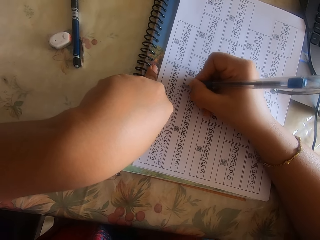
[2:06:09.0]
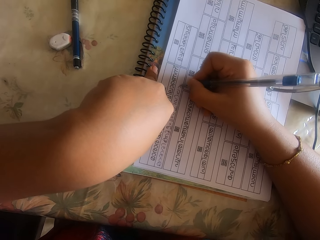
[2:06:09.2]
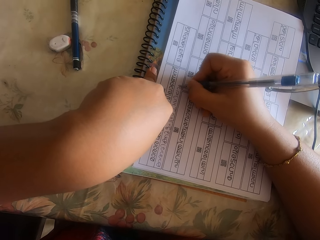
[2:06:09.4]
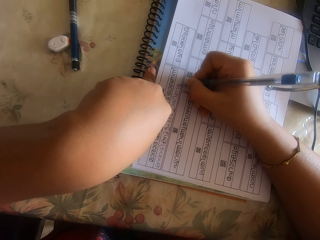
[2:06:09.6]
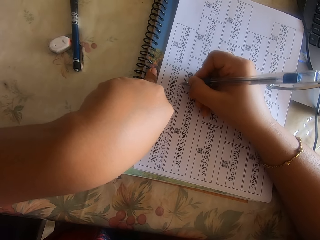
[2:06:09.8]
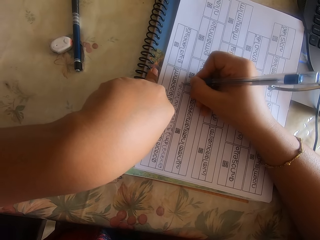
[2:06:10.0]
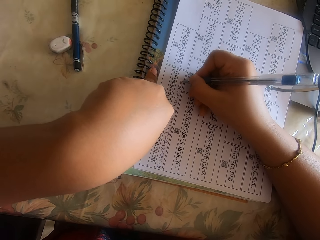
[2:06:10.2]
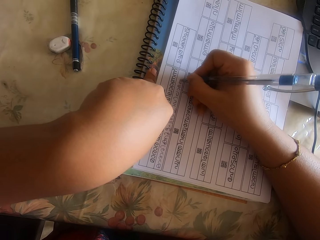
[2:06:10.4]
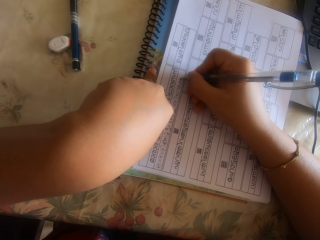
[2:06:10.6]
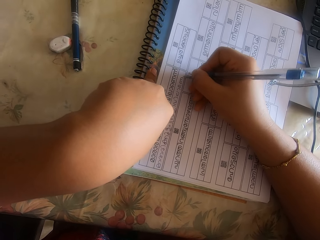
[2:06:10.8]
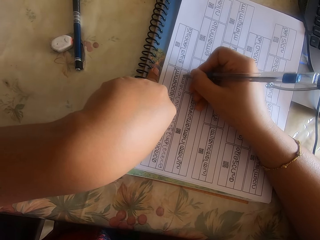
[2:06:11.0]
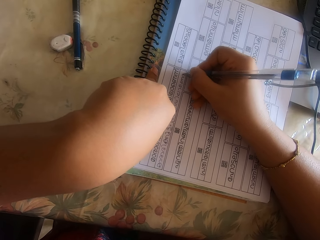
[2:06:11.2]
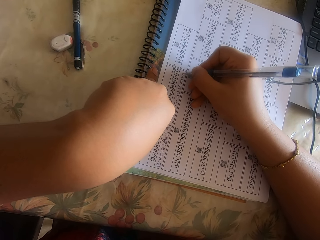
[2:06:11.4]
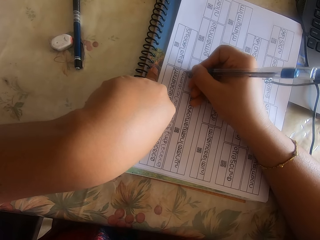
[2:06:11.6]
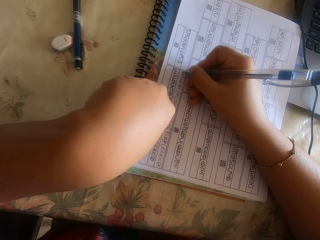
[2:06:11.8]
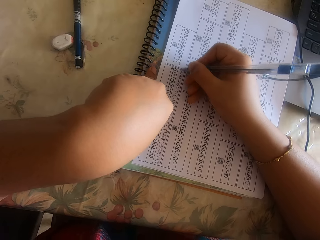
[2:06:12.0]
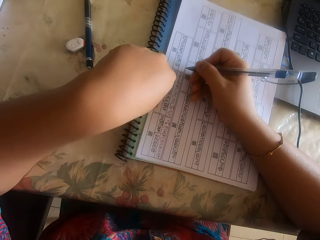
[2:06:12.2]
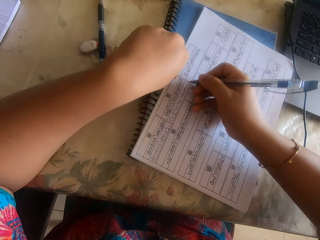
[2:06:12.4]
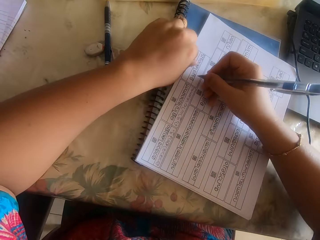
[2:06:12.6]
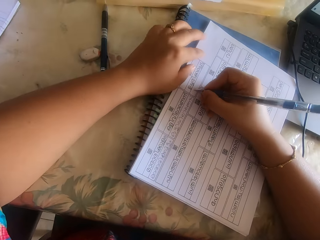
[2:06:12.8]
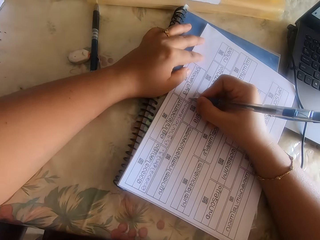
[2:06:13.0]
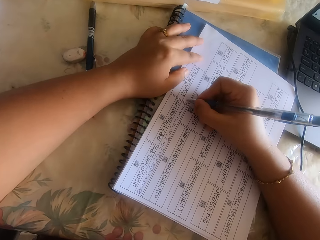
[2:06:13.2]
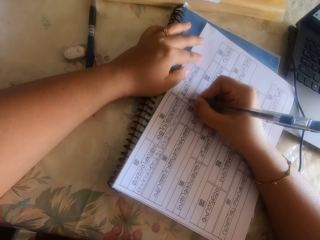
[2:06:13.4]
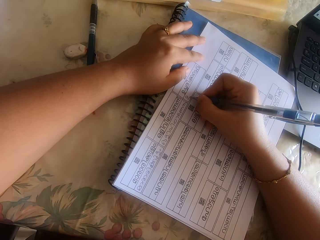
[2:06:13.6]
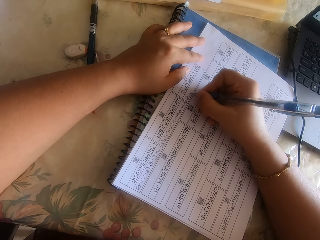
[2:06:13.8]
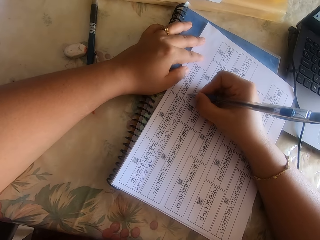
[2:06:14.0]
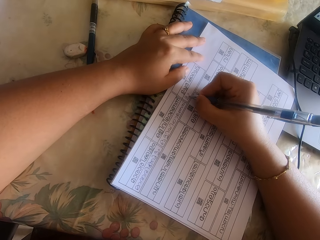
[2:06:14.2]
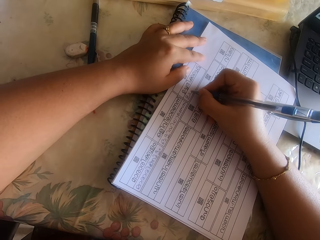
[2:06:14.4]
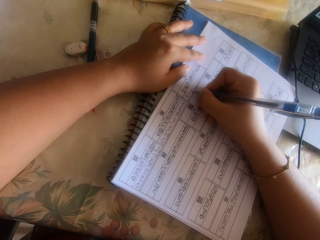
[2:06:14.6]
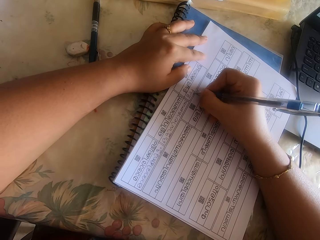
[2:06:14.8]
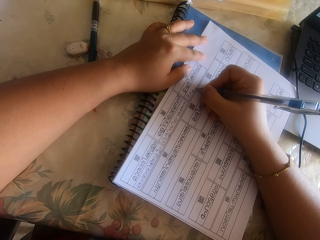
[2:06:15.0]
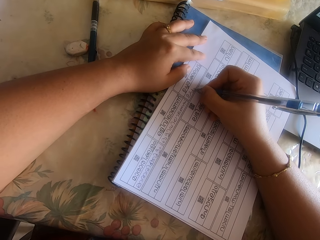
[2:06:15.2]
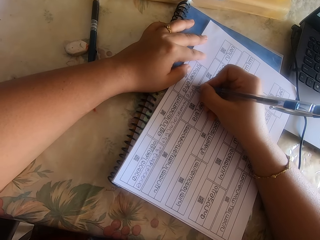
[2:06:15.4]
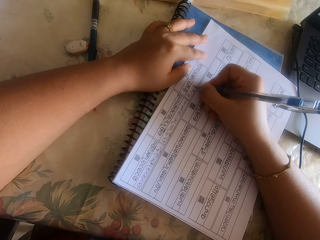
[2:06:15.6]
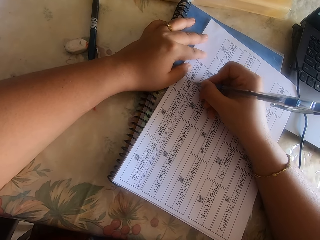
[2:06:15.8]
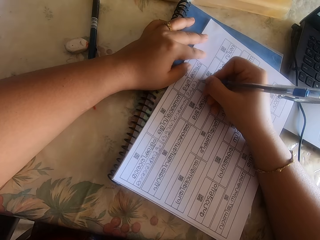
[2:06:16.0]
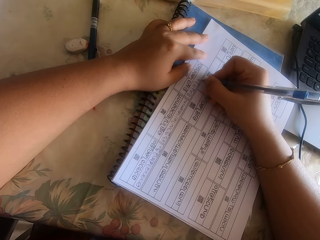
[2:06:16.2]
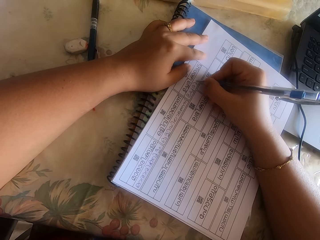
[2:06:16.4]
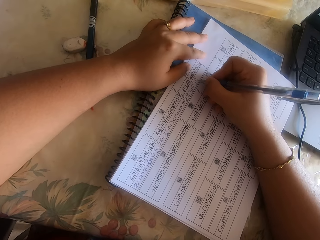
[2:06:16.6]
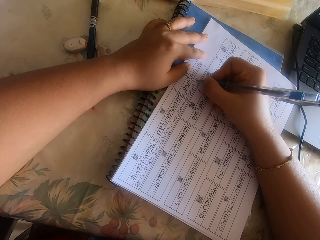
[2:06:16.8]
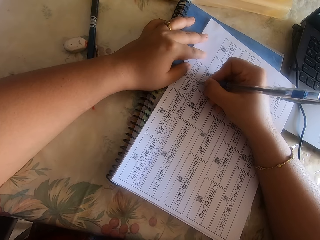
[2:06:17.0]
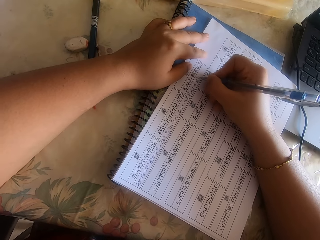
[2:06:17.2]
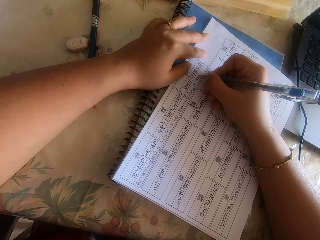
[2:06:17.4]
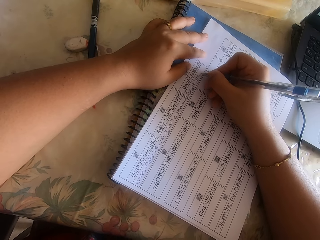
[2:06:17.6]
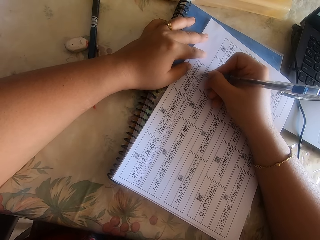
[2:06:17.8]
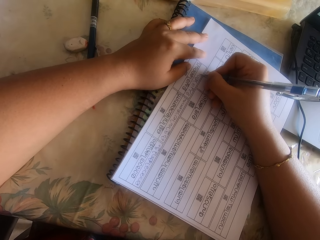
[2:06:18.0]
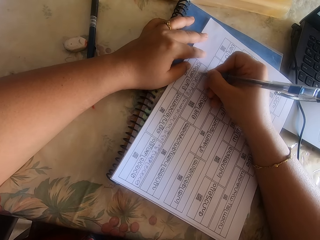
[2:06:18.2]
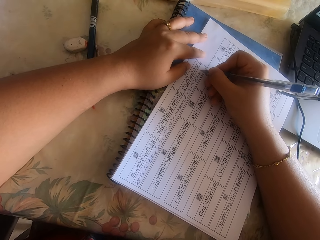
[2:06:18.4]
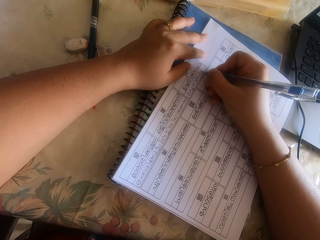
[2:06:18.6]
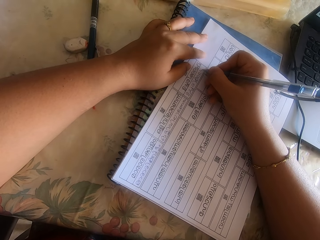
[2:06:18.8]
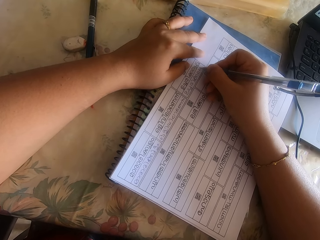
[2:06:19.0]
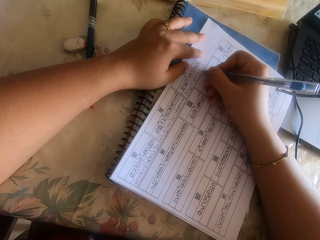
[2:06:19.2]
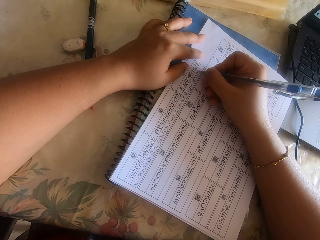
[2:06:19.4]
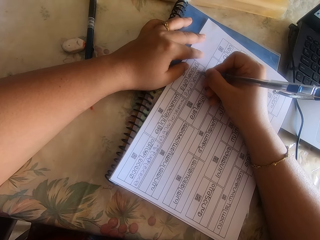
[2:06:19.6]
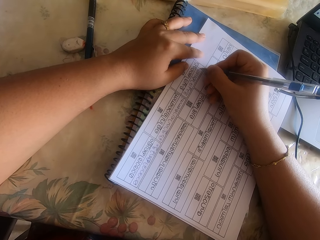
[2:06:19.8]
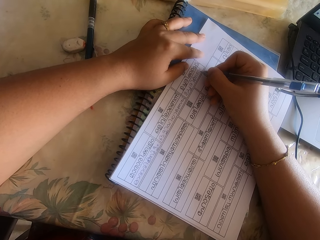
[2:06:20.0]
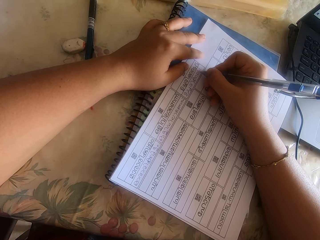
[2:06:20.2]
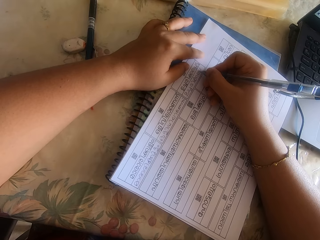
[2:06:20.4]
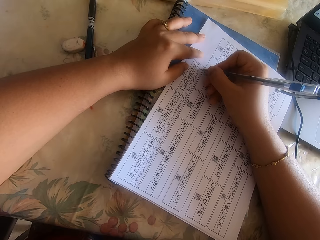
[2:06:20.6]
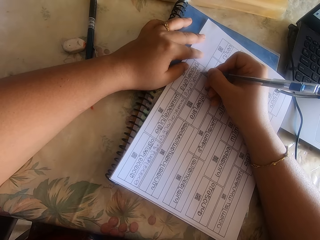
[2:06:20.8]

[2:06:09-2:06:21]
The camera wearer moves the piece of paper. They write on the piece of paper.

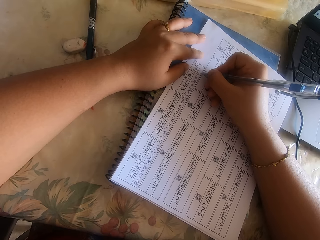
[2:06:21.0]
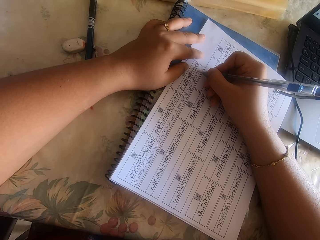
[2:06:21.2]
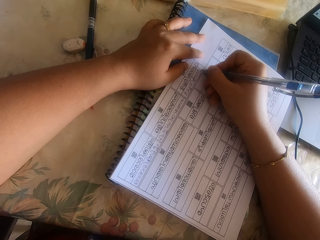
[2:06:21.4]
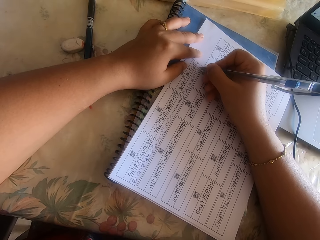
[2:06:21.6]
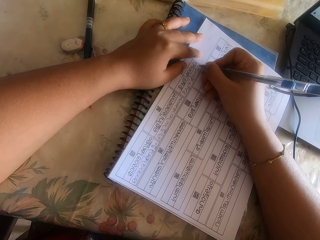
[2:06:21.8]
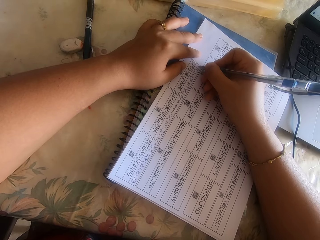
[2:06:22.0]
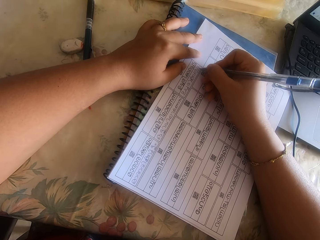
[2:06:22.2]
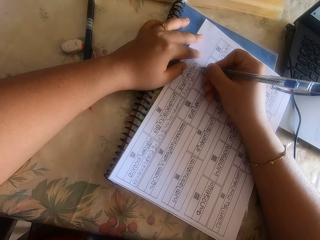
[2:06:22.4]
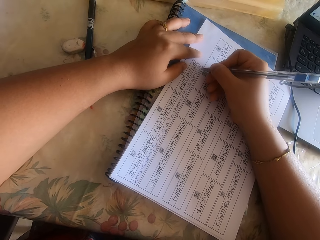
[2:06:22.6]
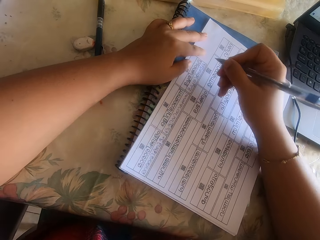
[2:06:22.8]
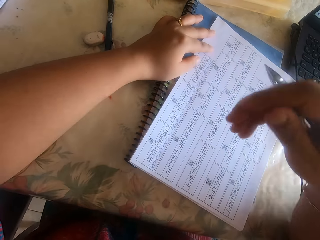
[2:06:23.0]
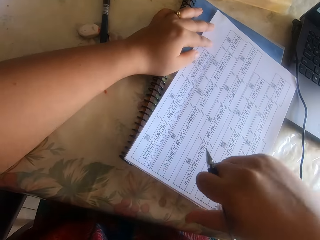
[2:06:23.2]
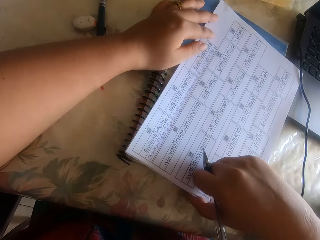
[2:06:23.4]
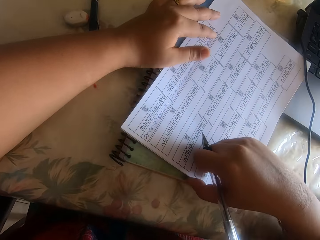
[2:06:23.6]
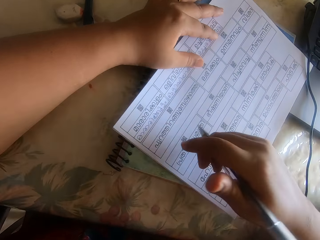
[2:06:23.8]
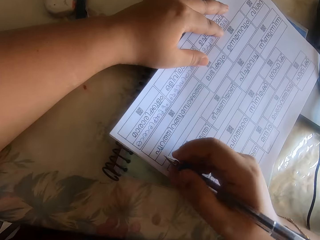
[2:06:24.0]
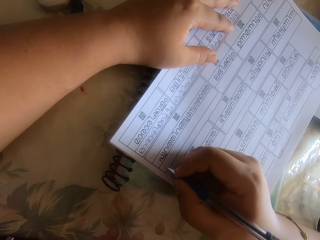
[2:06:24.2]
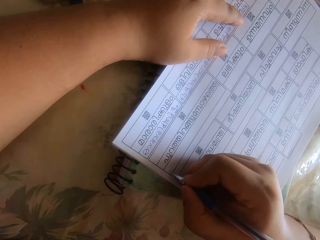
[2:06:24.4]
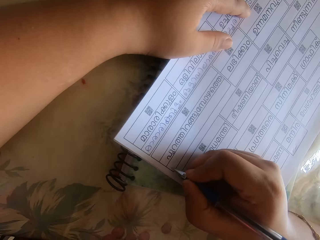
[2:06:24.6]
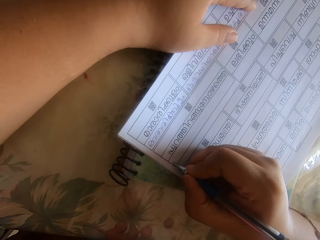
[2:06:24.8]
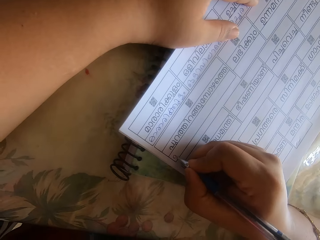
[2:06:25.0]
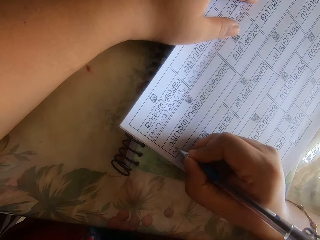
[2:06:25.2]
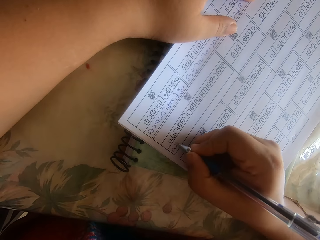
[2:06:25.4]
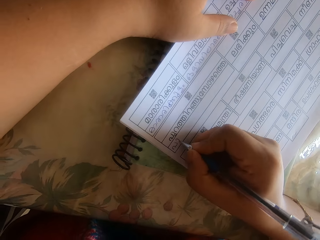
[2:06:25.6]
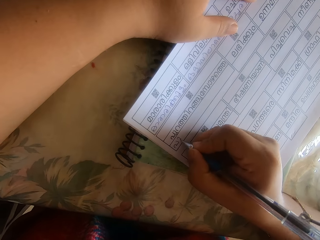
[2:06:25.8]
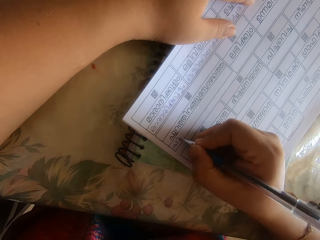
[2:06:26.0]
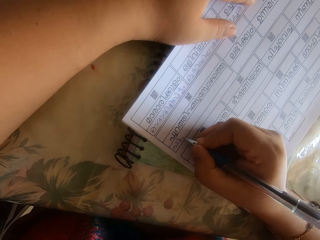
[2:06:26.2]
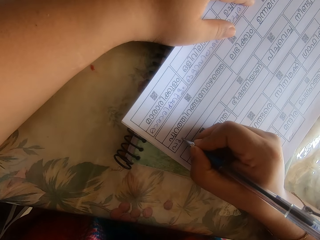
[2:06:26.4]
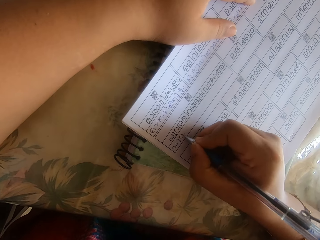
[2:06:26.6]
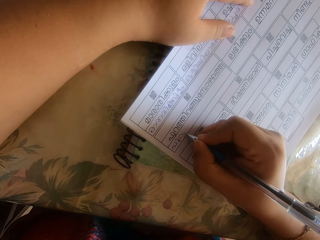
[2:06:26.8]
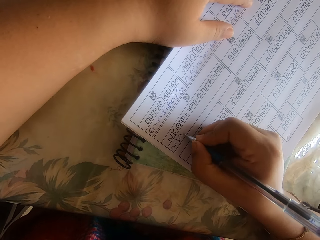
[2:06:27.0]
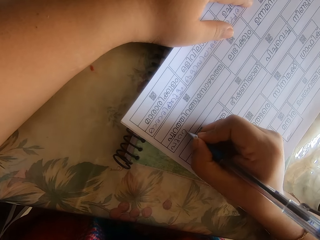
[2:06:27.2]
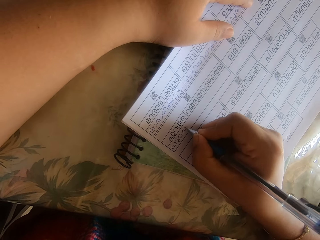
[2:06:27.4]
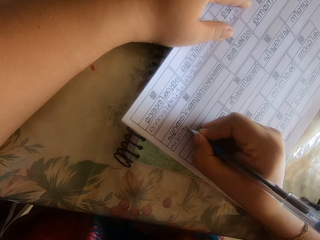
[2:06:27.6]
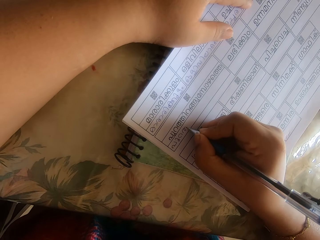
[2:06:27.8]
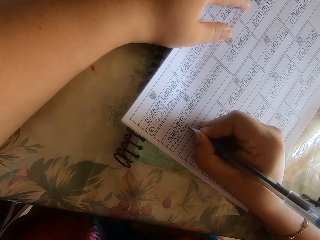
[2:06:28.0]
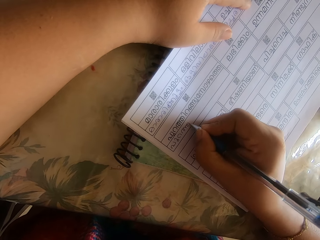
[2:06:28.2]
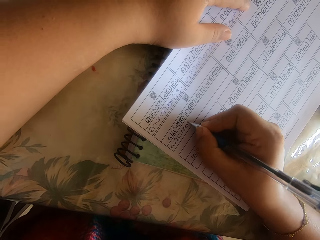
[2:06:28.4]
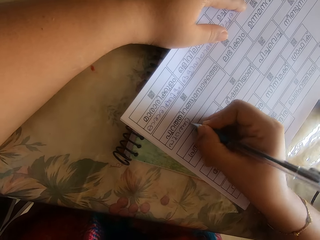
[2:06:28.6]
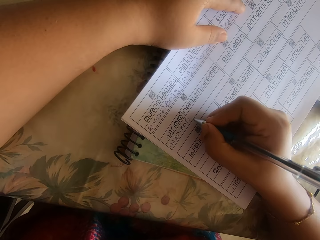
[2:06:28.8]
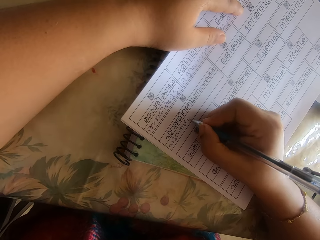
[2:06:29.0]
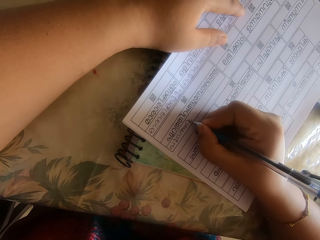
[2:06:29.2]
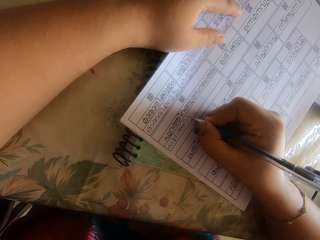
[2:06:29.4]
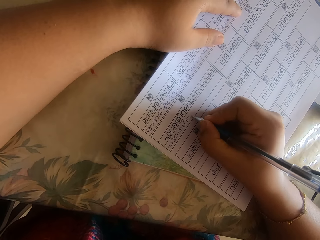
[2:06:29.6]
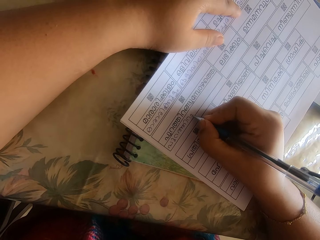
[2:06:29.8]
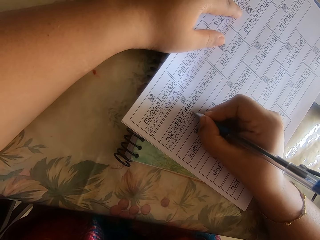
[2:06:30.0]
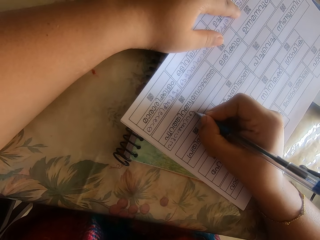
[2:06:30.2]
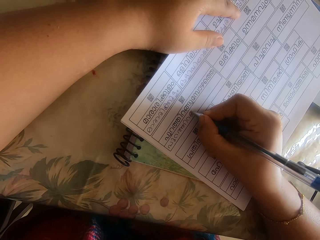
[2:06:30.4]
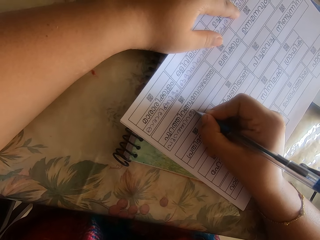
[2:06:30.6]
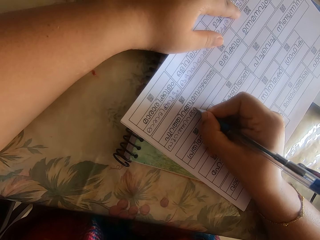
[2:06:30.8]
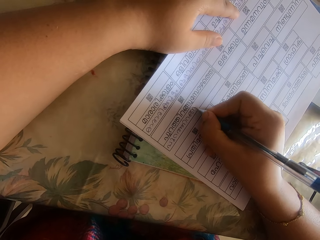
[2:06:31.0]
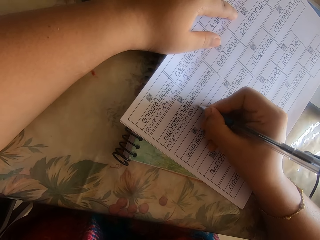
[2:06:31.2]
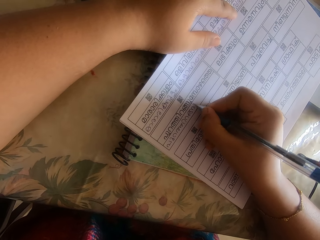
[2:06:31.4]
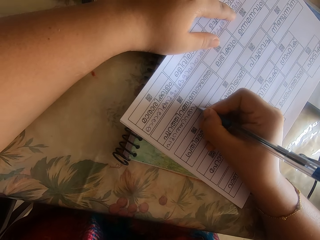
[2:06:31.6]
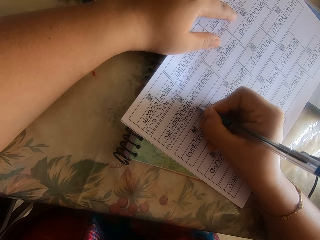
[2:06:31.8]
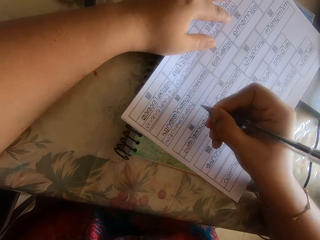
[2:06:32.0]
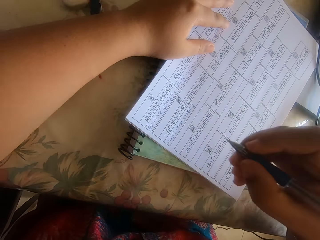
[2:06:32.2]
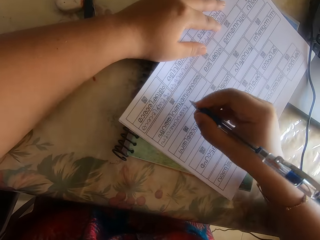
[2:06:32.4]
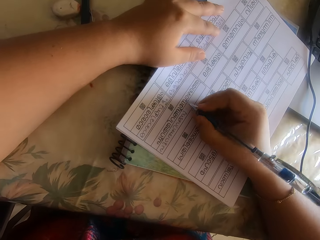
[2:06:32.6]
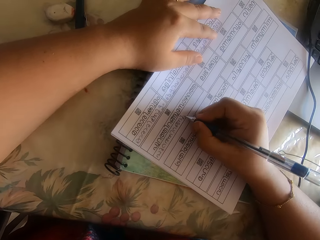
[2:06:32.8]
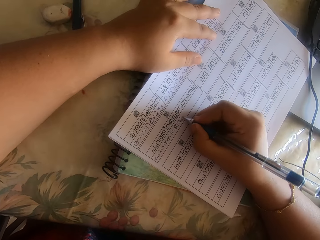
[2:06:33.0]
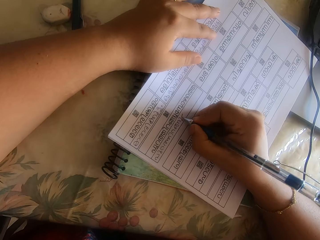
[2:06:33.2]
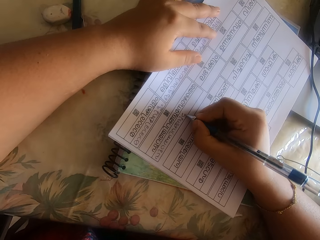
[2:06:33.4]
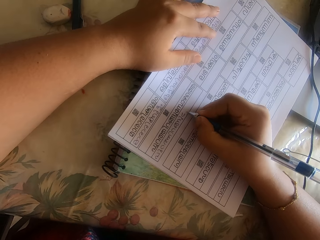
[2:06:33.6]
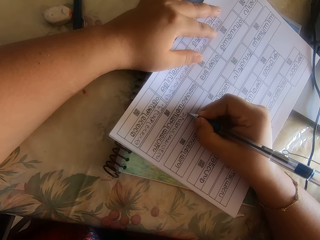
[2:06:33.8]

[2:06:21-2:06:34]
The camera wearer moves the piece of paper. They write on the piece of paper.
